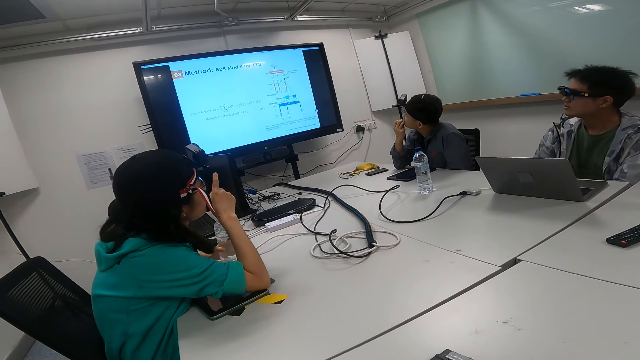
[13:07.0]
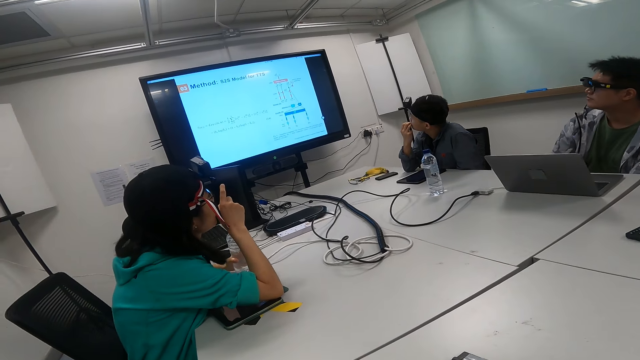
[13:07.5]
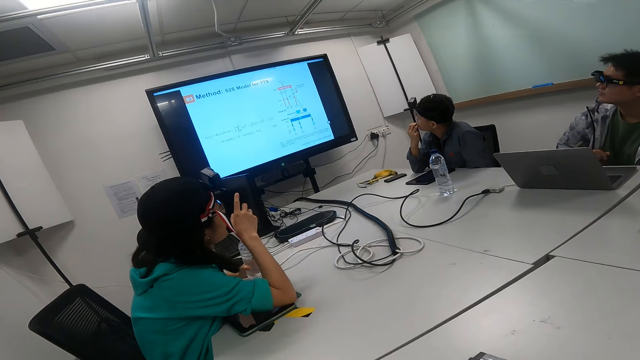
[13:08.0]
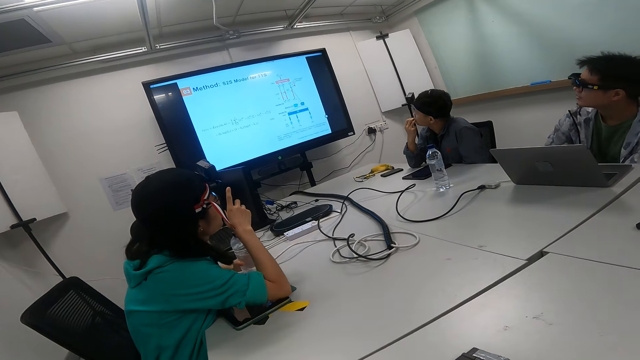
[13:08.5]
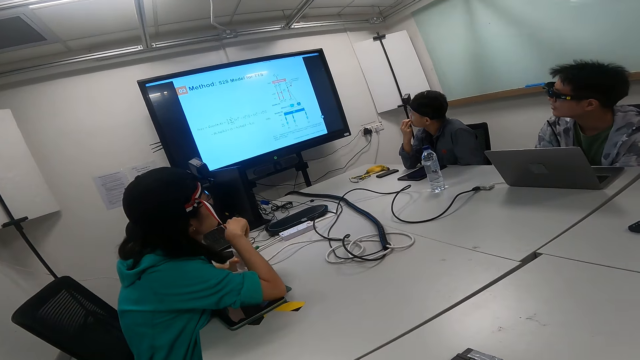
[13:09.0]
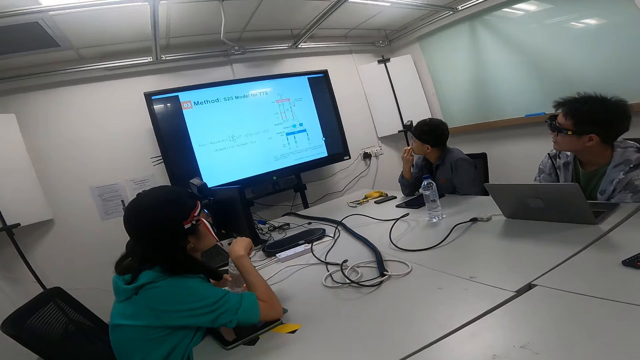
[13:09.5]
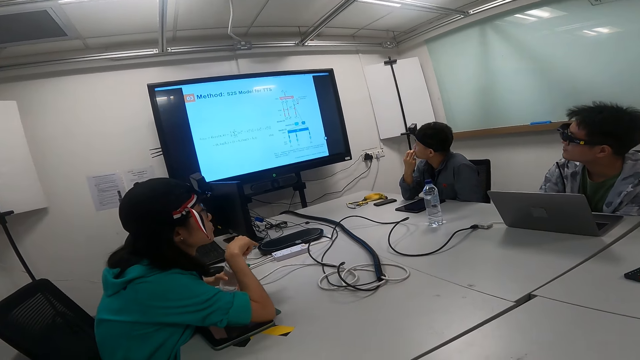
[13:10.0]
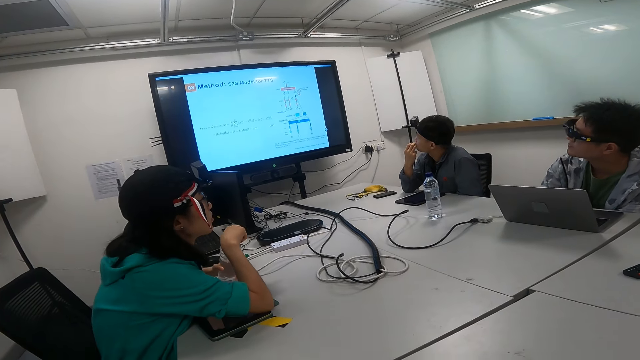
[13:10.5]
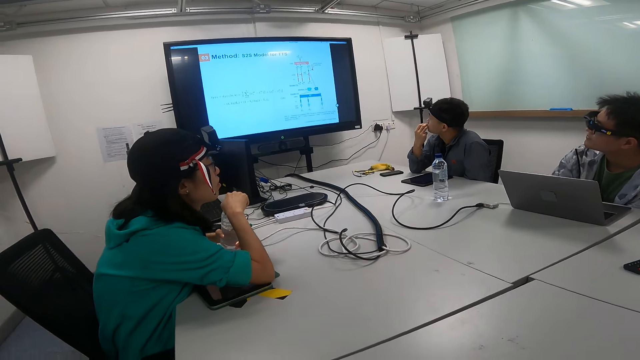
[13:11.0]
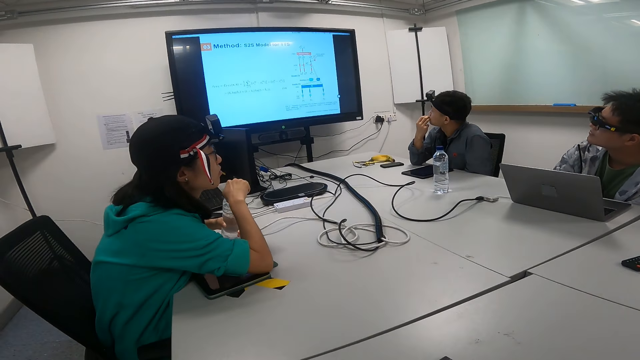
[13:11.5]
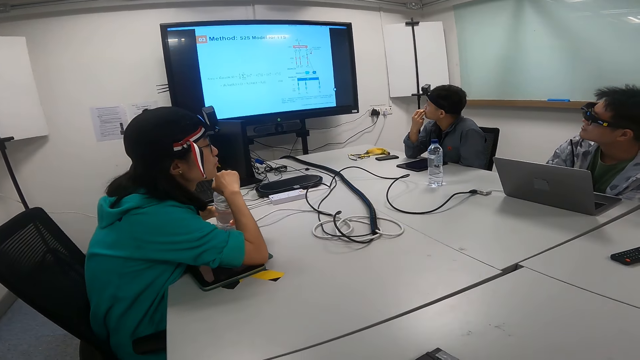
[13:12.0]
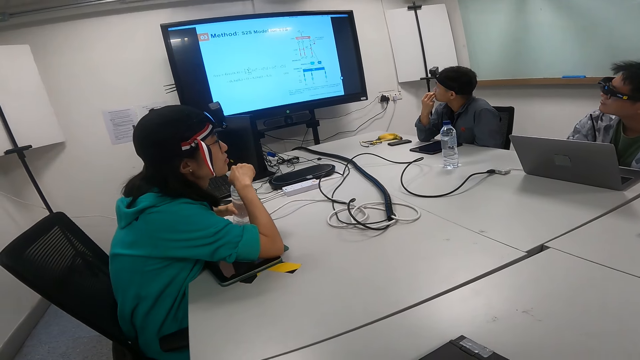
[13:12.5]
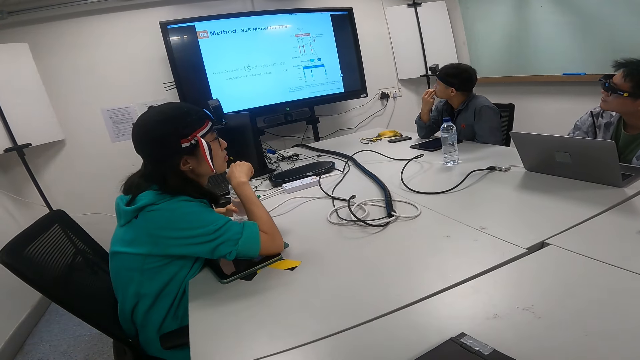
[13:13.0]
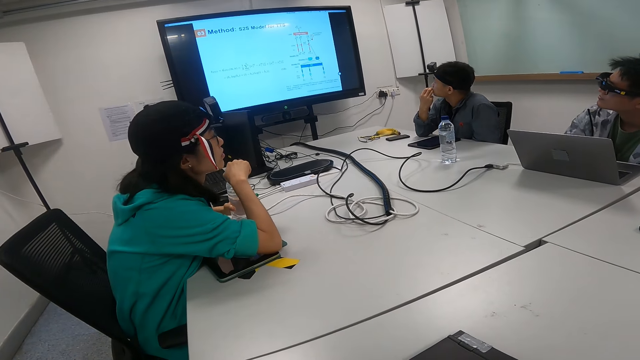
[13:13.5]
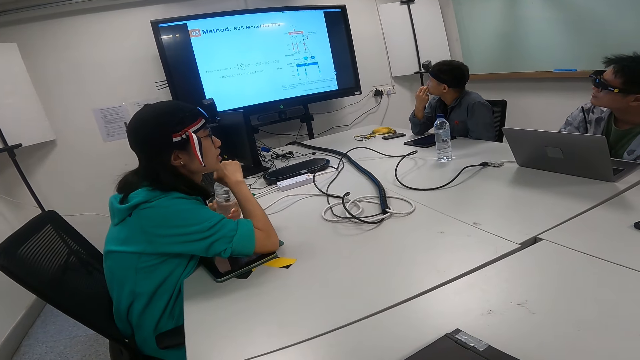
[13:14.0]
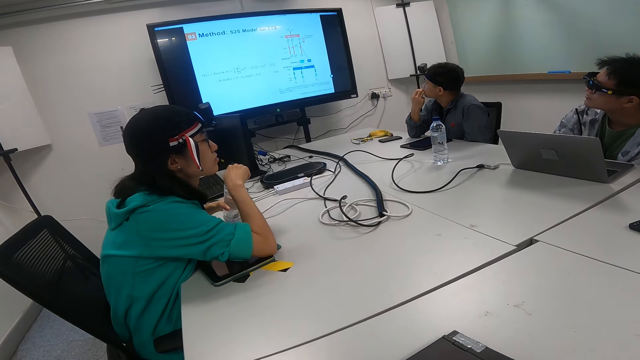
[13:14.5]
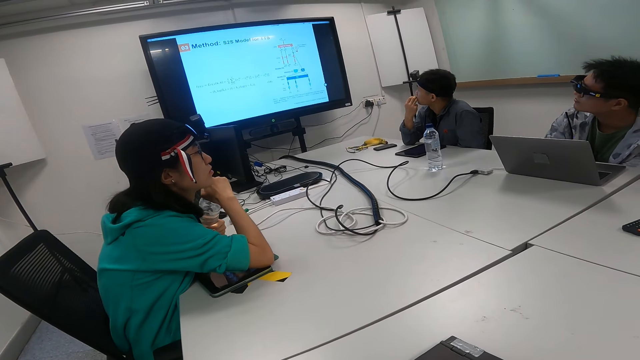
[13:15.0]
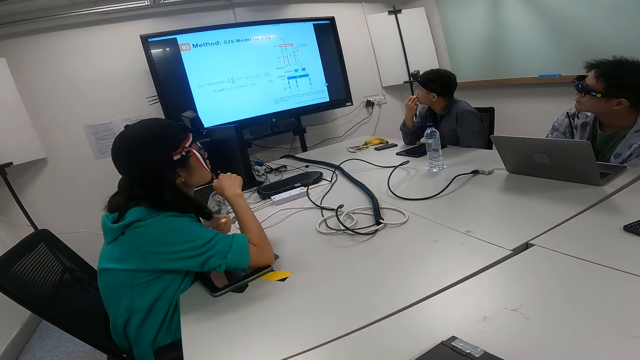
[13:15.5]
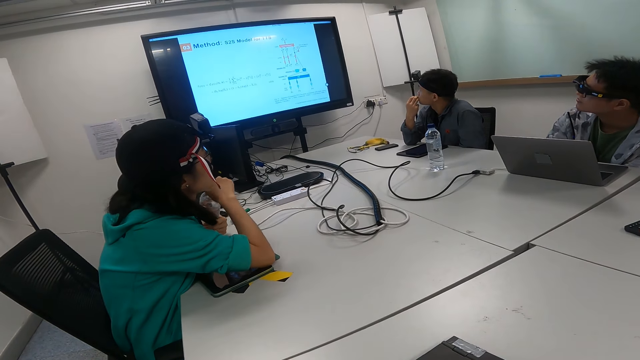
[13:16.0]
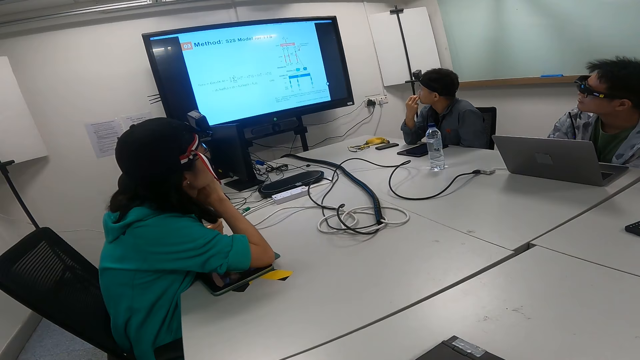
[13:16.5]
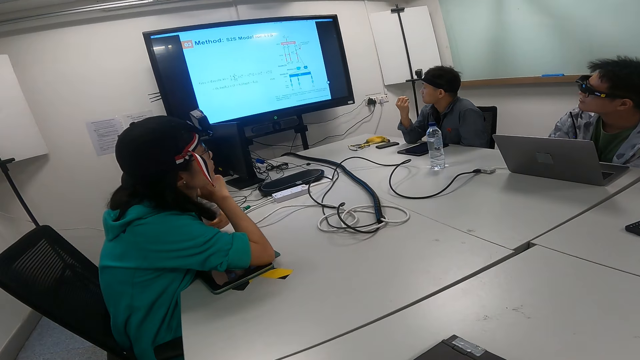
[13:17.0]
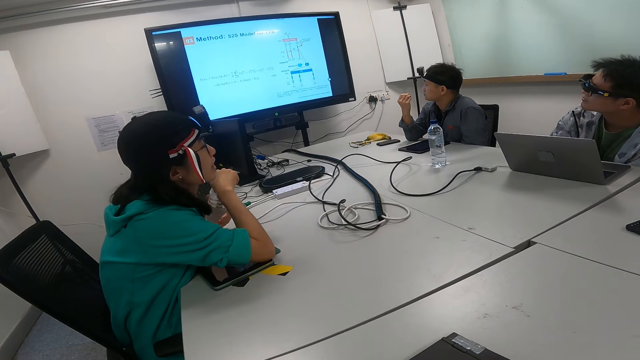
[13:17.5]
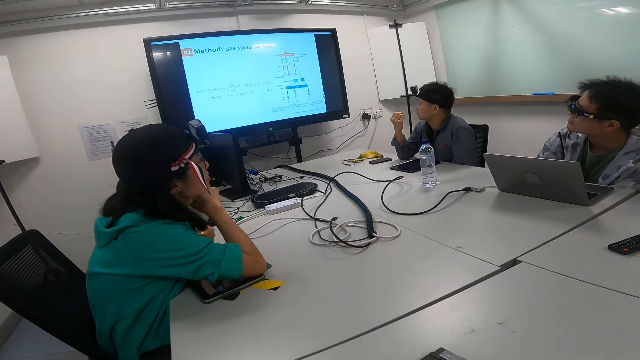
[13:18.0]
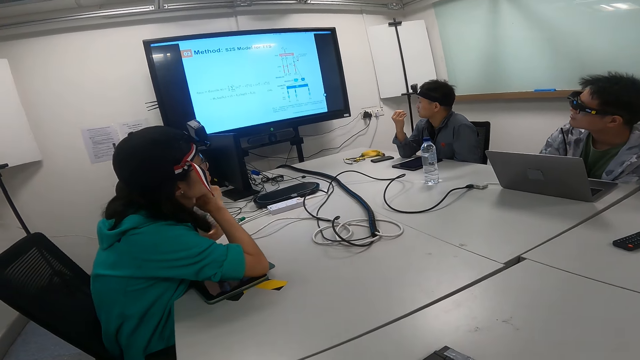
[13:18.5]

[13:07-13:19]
A woman talks to a man. The camera wearer looks at a person talk.

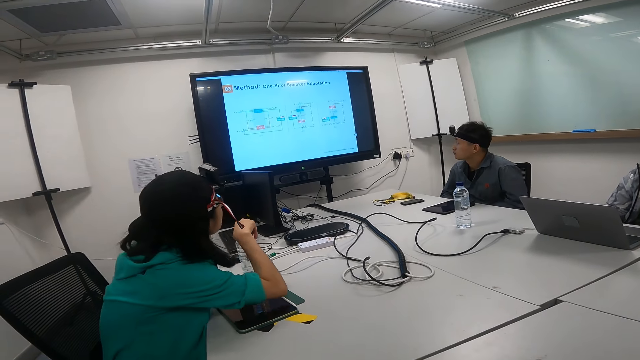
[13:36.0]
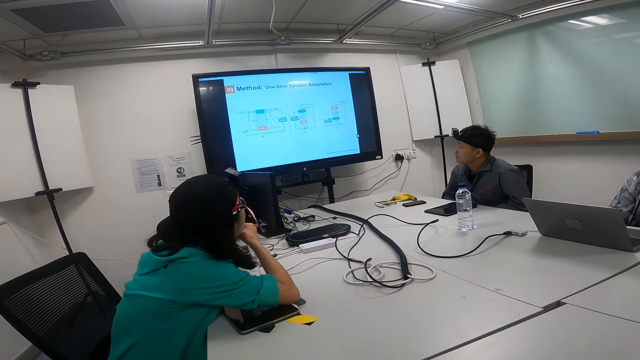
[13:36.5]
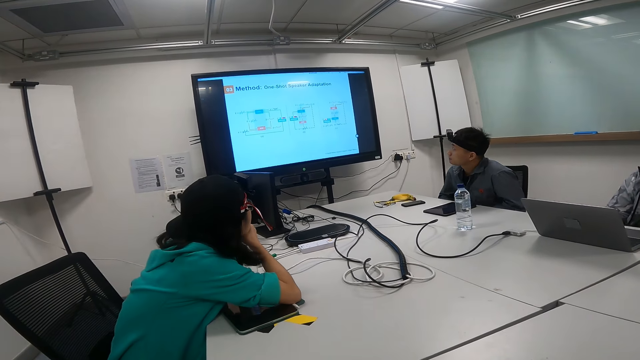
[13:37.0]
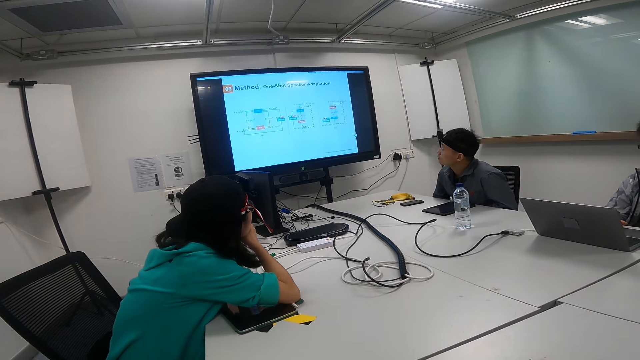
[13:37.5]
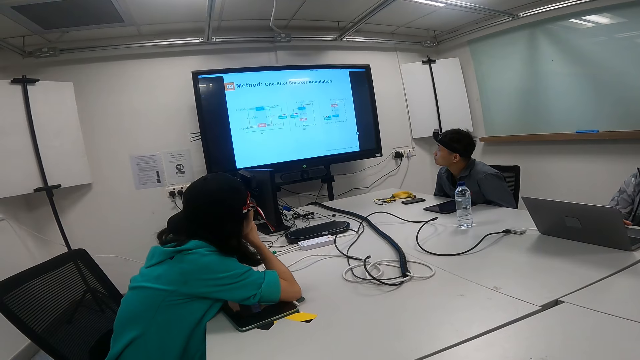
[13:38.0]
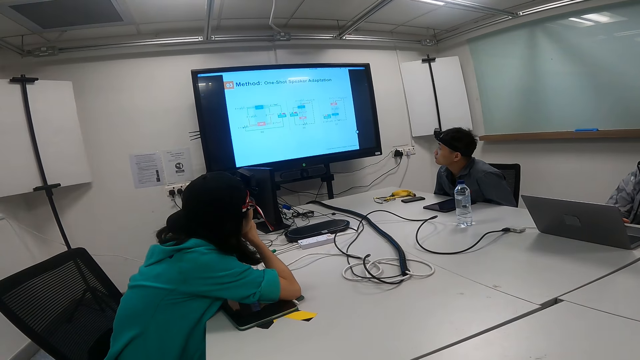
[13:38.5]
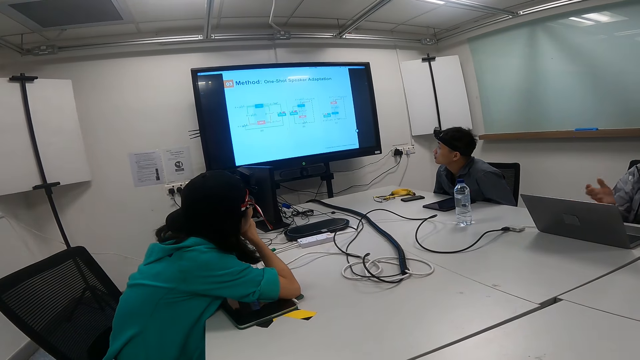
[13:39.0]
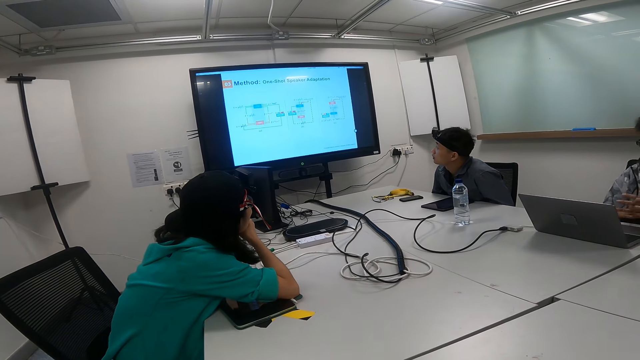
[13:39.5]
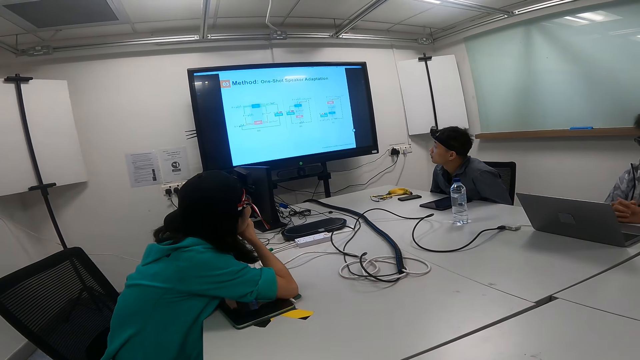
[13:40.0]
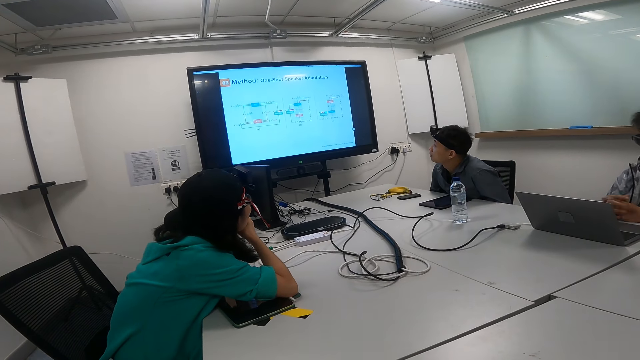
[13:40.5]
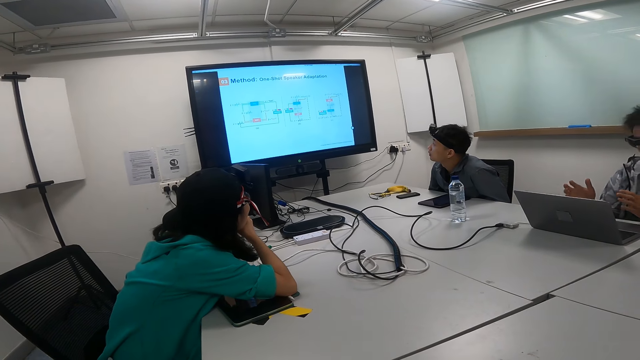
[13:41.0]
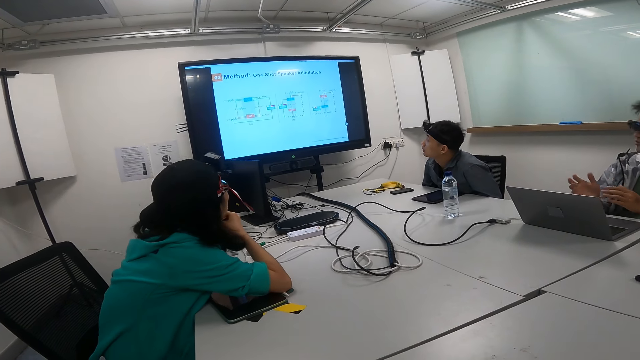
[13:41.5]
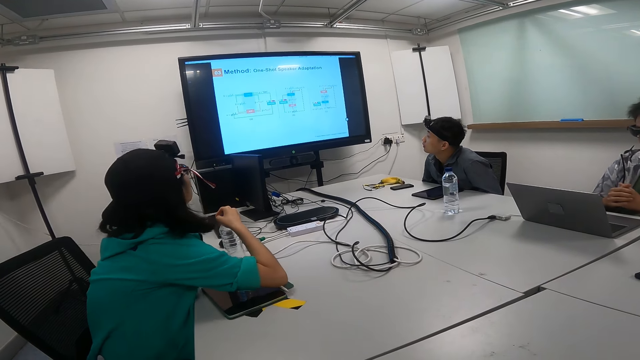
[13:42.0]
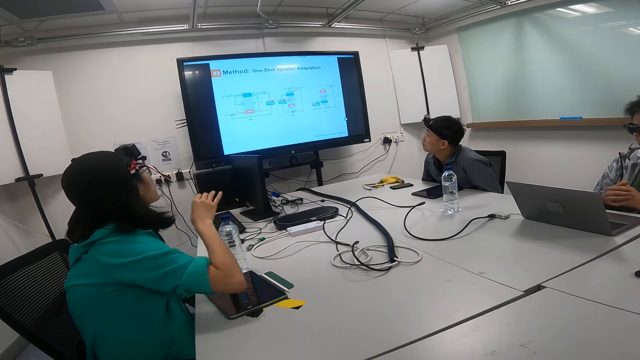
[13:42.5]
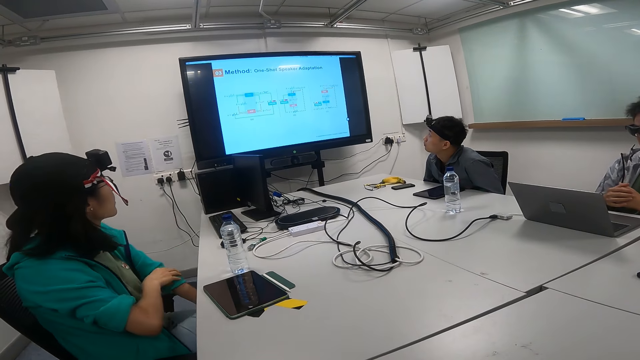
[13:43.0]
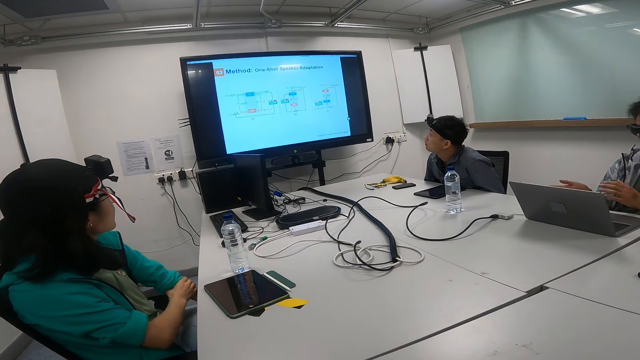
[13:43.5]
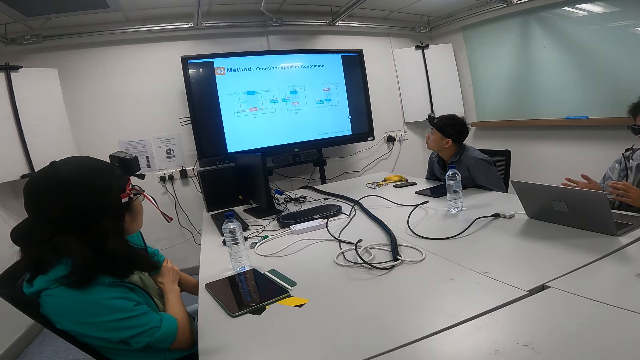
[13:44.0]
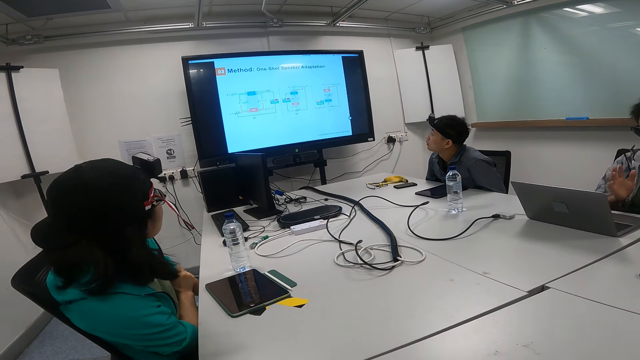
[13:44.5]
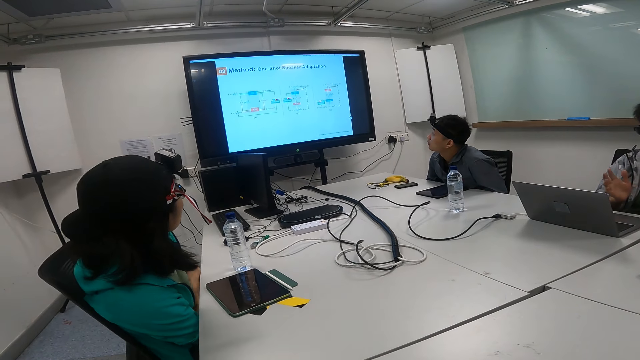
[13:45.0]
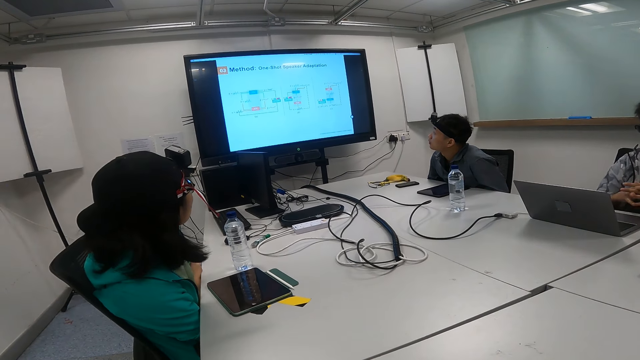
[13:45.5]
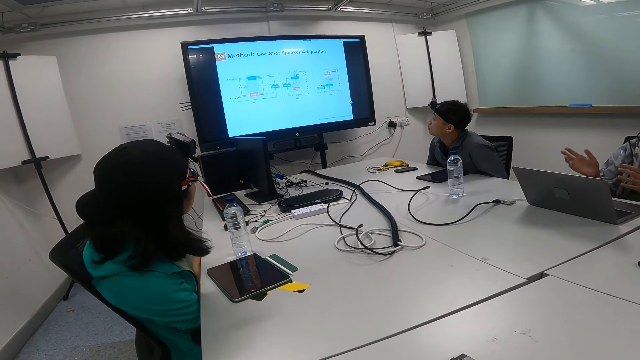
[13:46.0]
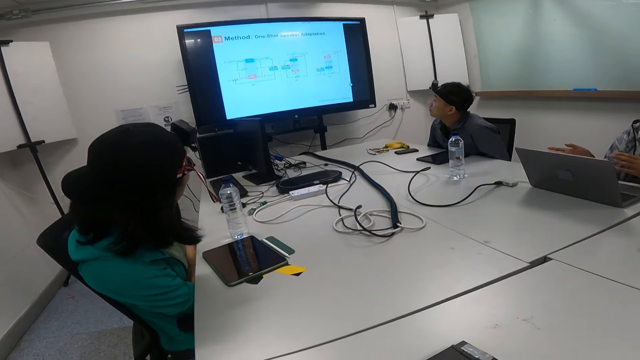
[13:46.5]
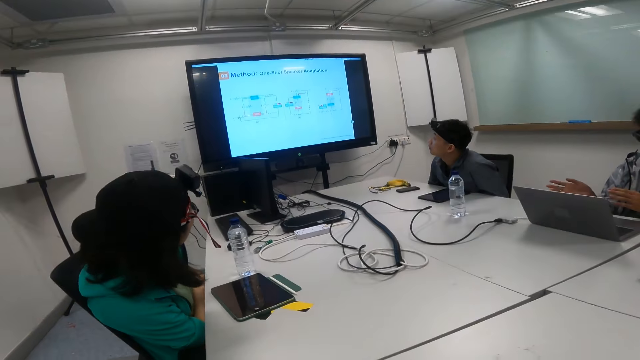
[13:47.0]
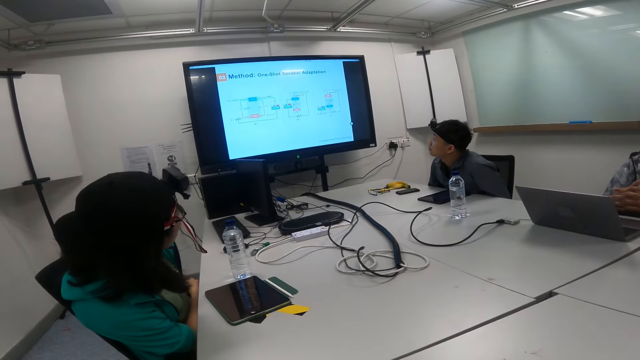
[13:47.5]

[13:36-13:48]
A man explains something on the television screen. The man moves close to the table.
